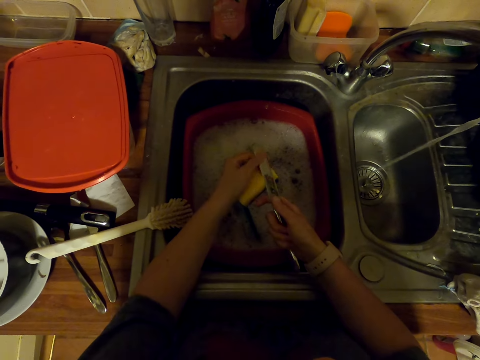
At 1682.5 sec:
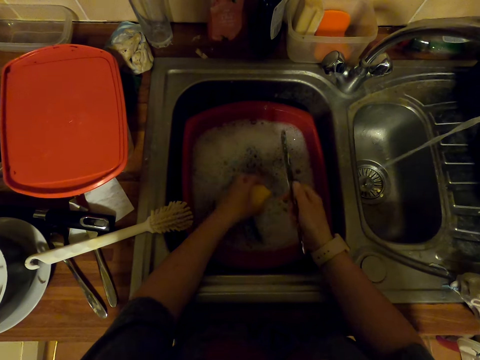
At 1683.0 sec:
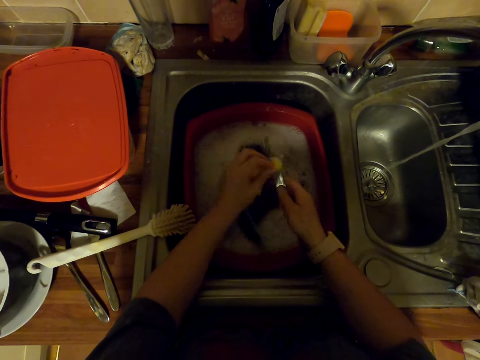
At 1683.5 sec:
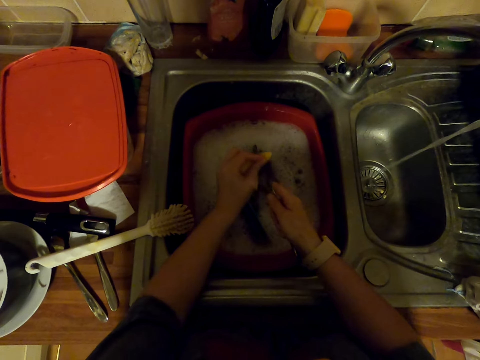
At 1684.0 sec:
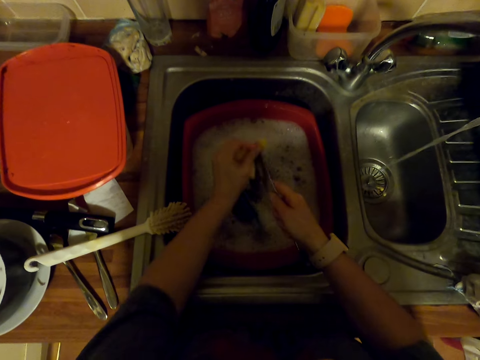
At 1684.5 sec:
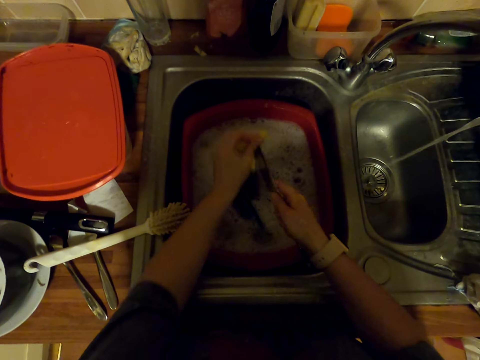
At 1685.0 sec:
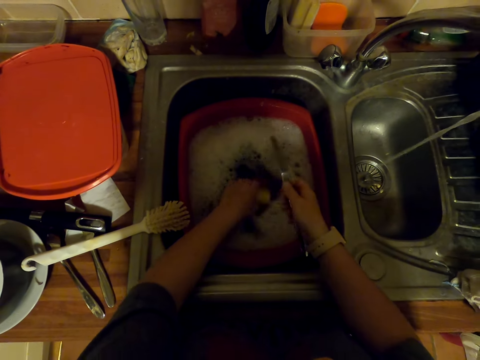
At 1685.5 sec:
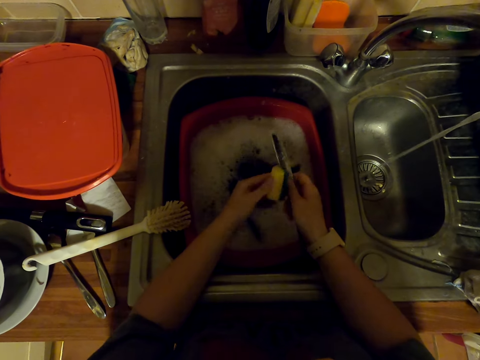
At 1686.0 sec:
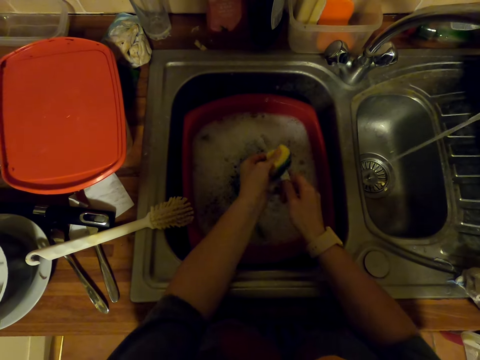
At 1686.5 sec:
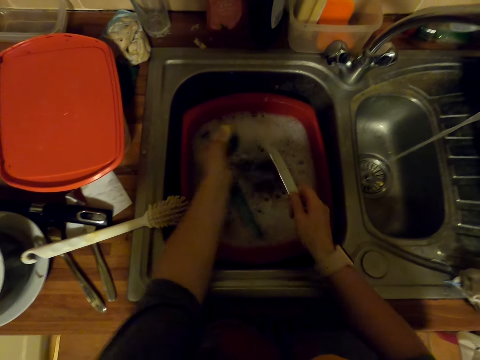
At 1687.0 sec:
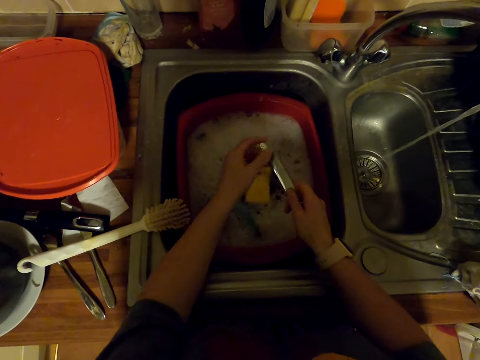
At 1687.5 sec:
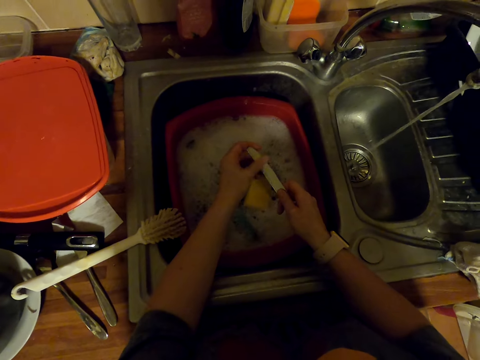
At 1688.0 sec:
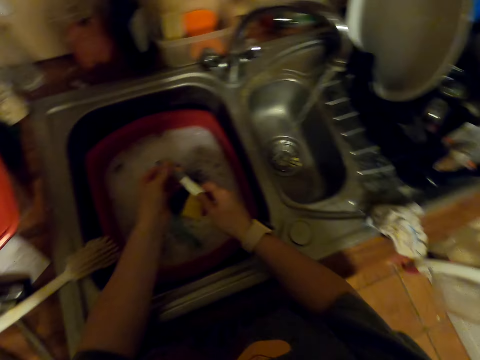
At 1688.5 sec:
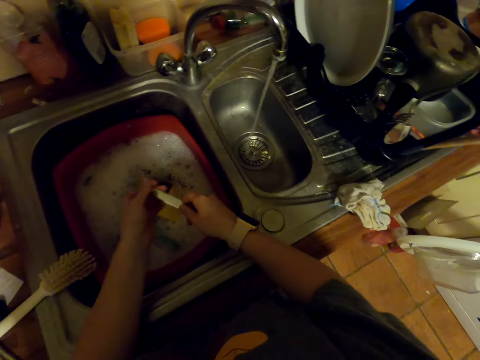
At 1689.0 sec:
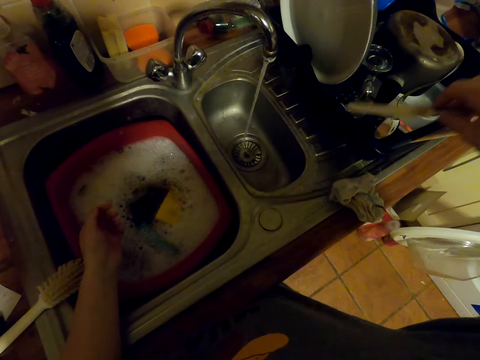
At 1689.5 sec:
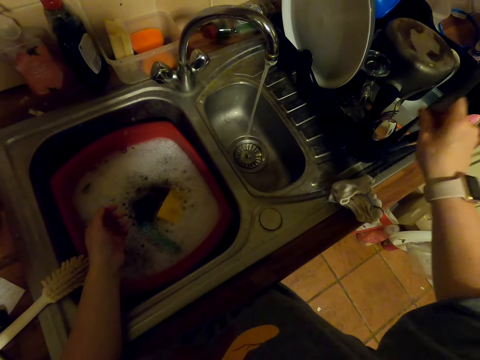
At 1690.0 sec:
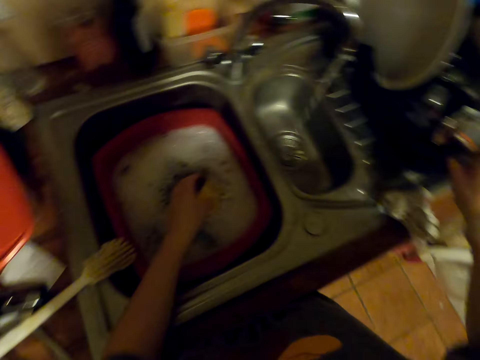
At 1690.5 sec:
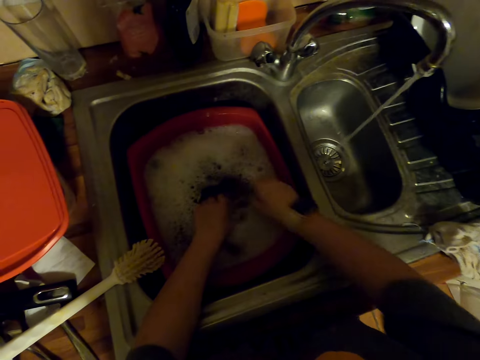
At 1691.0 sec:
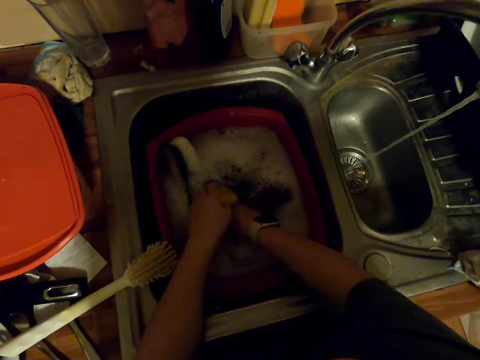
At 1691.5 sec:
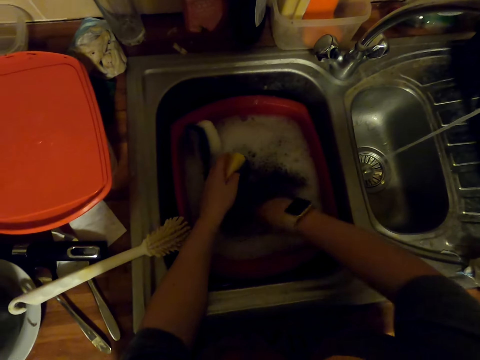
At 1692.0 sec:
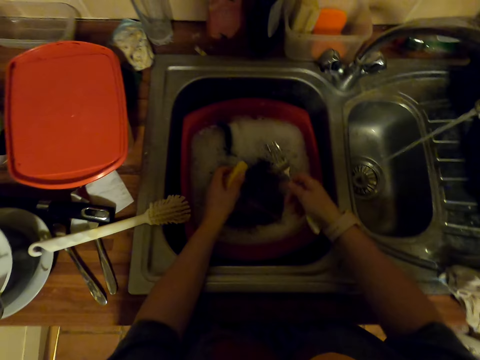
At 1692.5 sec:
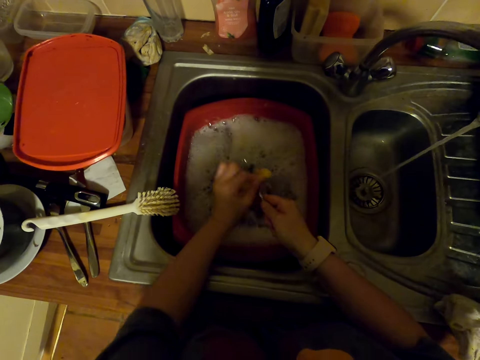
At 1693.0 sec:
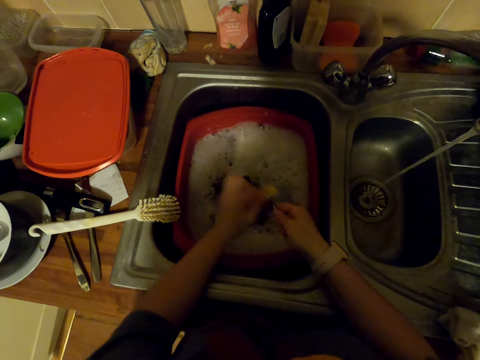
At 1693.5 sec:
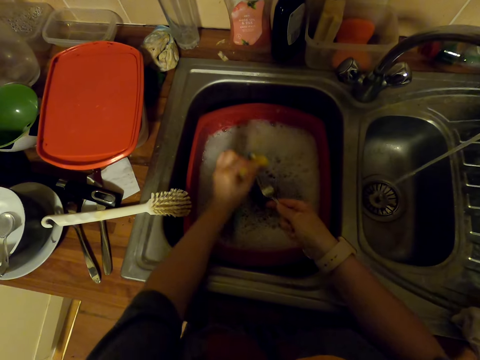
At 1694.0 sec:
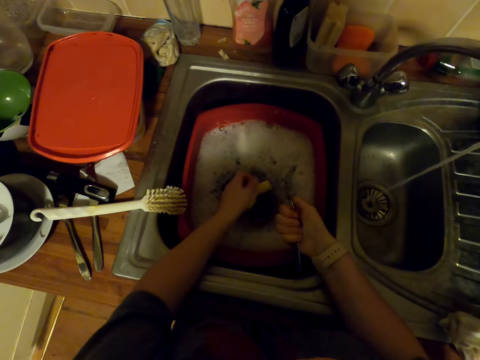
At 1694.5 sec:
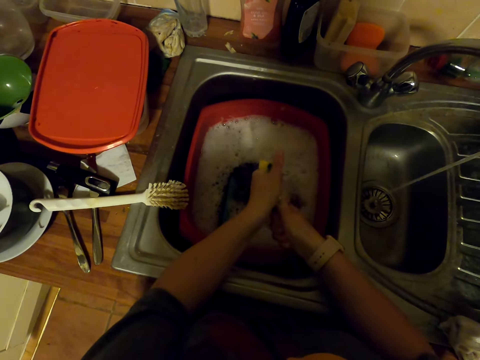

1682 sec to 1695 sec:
The camera wearer dips the dish sponge in water. They wash the knife in the sink with the dish sponge. They dip the dish sponge in water. They wash the knife in the sink with the dish sponge. They put the dish sponge in water. They touch the knife. They shake the knife. They put the knife in the dish rack. They pick the dish sponge in water. They pick a fork in water. They wash the fork in the sink with the dish sponge.

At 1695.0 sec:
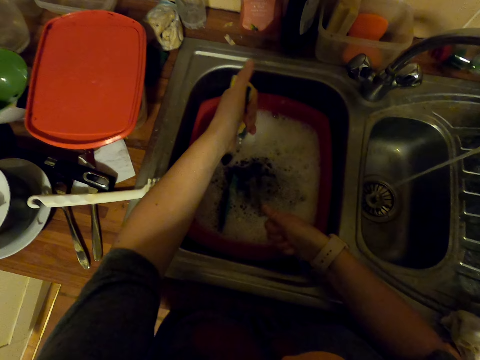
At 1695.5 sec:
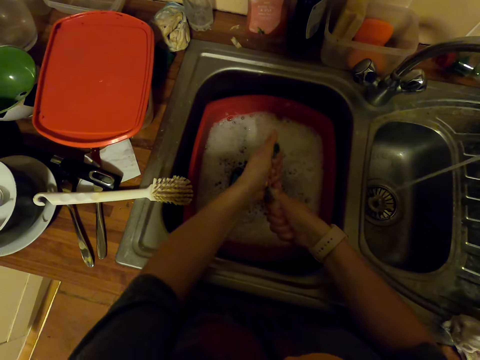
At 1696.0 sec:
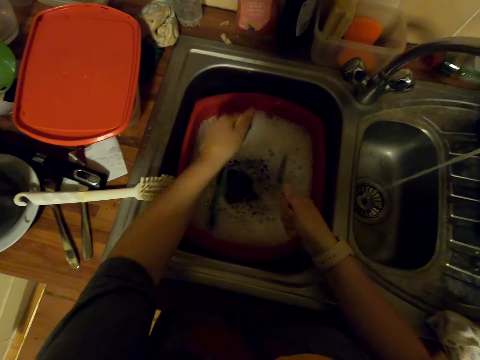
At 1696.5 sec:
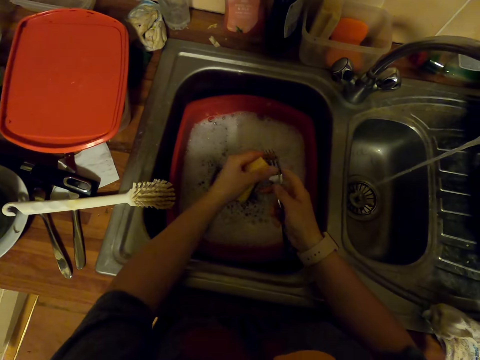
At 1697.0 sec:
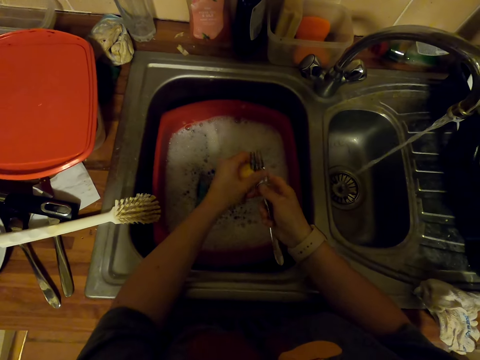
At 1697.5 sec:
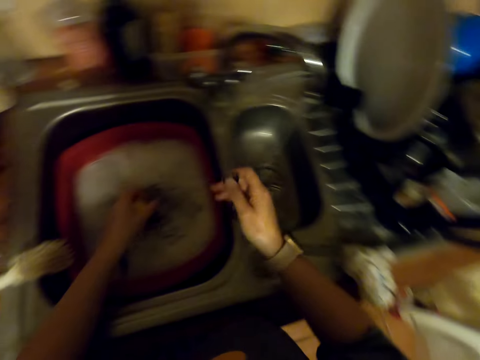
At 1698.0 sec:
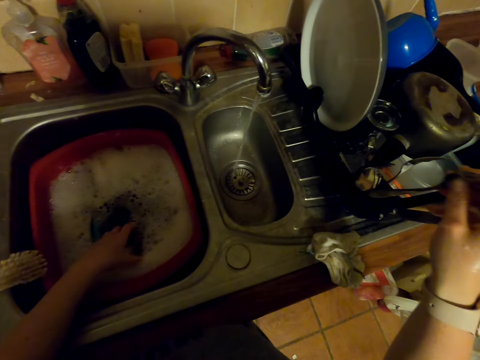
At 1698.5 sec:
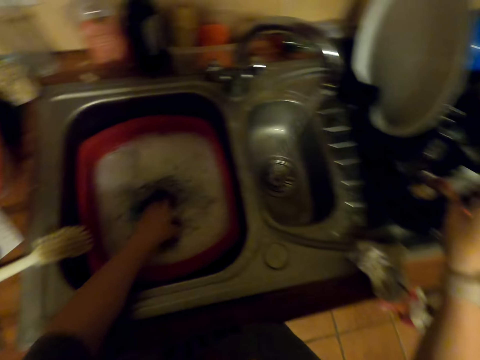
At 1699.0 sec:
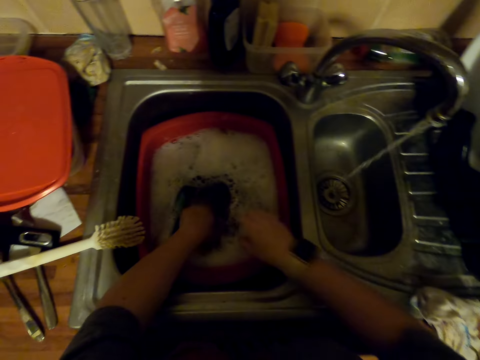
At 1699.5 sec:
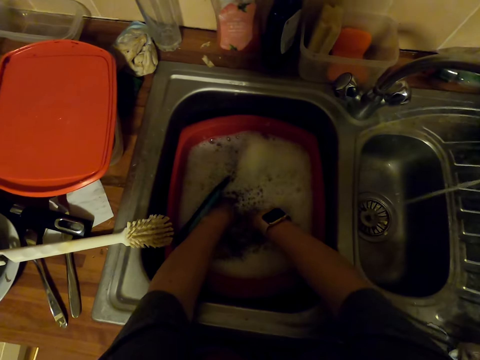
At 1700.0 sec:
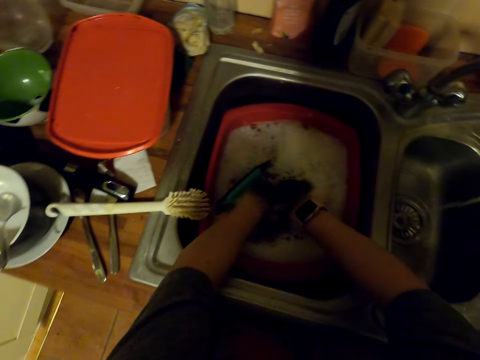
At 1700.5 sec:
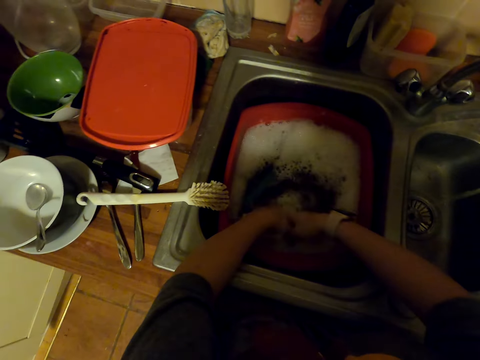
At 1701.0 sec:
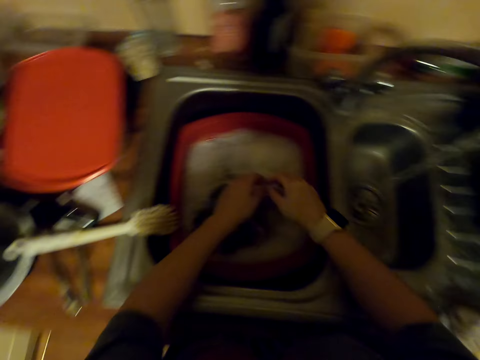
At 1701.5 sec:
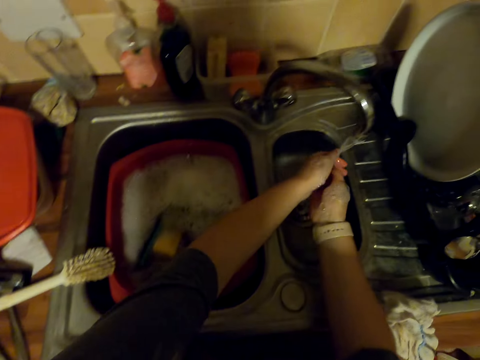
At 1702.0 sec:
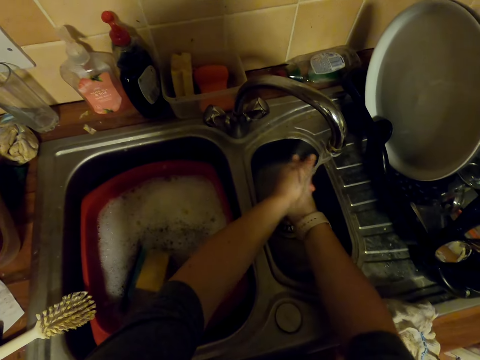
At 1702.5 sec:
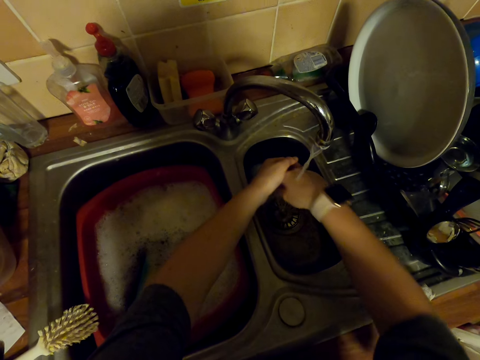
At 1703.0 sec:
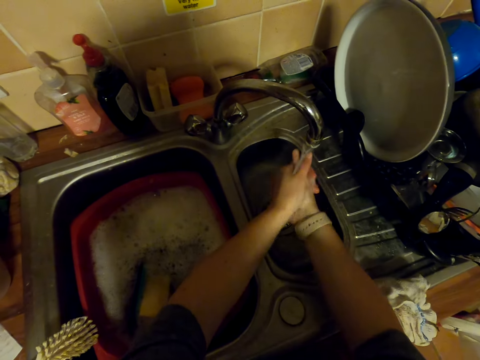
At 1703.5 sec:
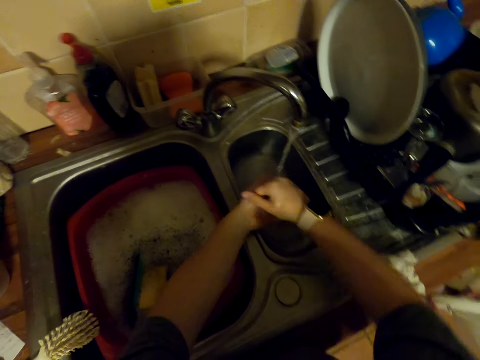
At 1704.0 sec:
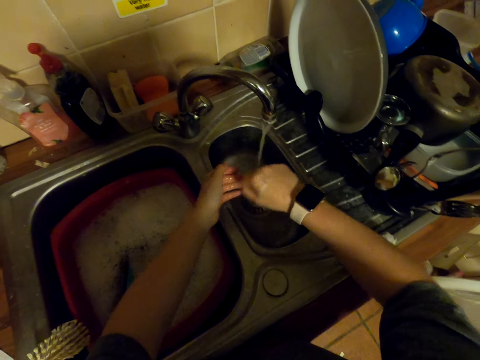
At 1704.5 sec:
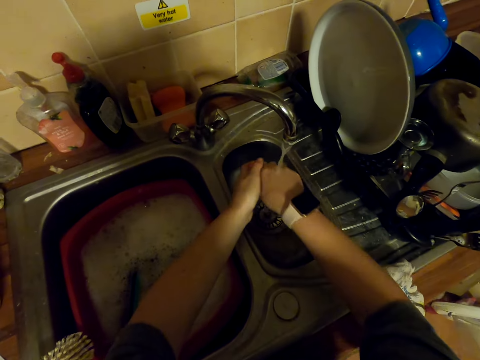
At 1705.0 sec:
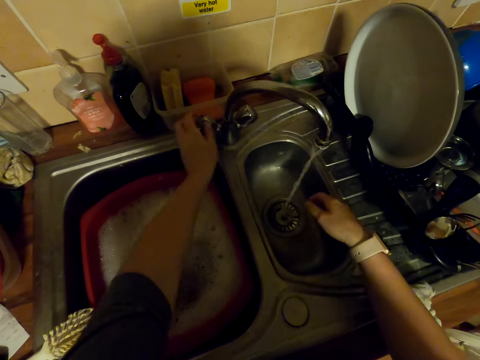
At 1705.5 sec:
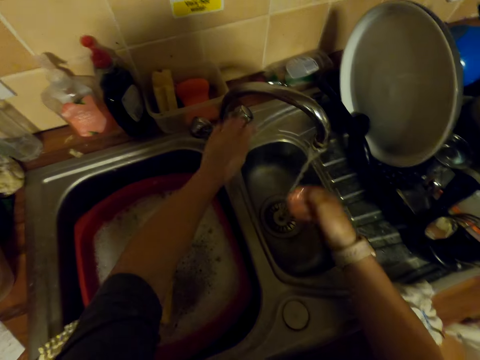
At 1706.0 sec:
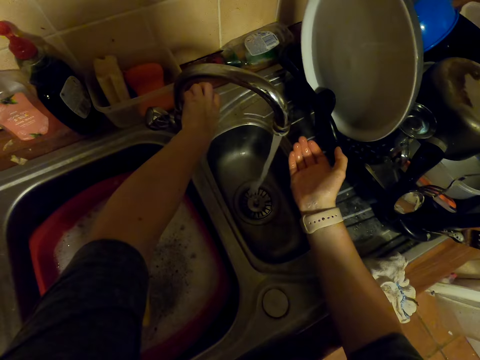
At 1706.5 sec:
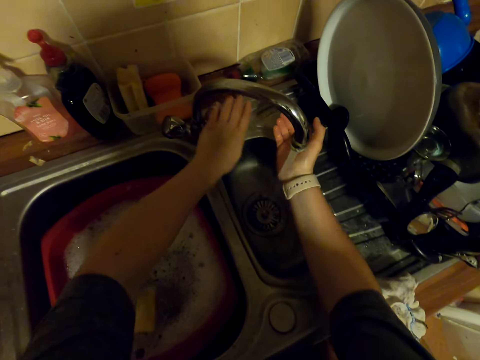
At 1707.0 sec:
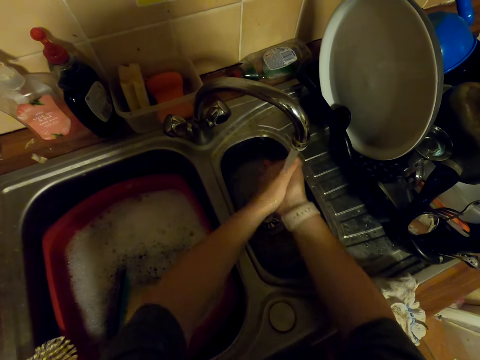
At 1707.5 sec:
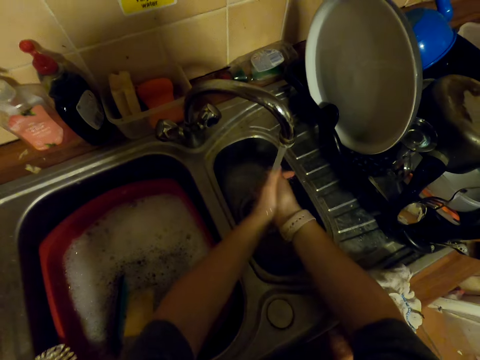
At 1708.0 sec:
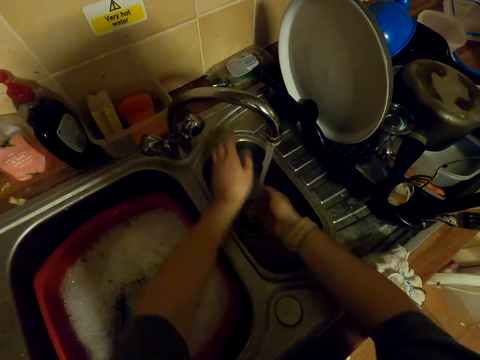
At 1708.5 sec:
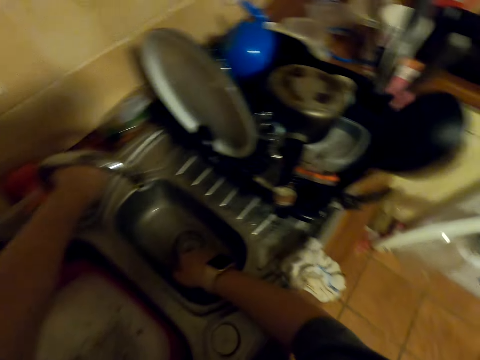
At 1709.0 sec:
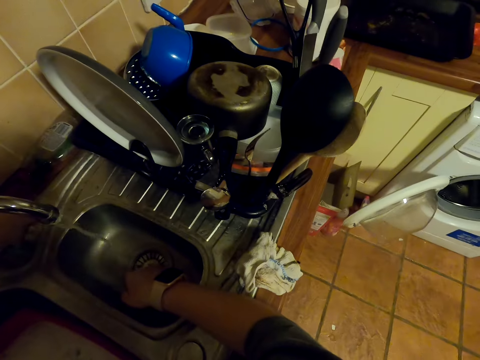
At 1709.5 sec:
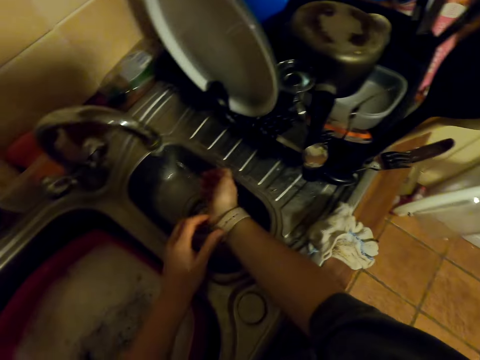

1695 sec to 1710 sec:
The camera wearer touches the fork. They put the dish sponge in water. They put the fork in the dish rack. They put hands in water. They rinse hands in the sink. They hold the faucet. They turn the faucet. They rinse hands in the sink. They close the faucet.
